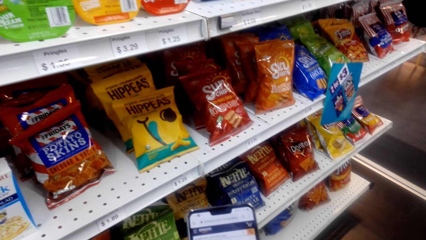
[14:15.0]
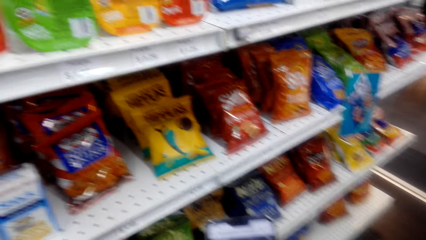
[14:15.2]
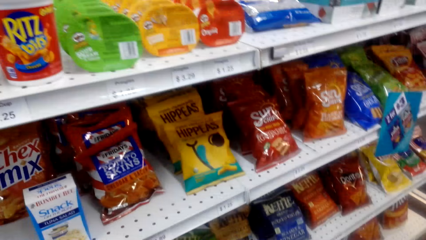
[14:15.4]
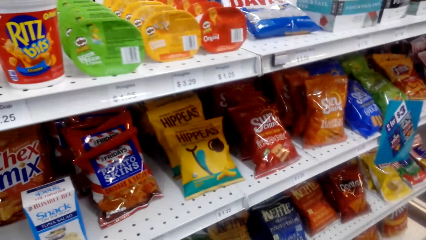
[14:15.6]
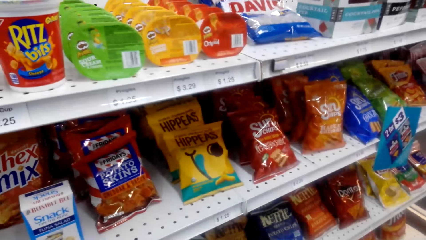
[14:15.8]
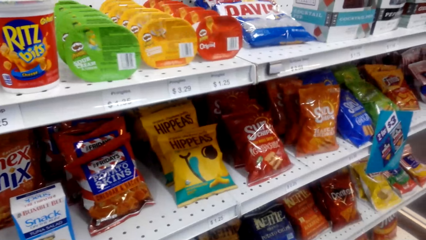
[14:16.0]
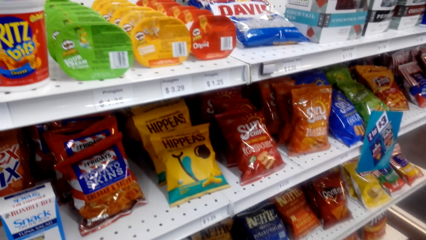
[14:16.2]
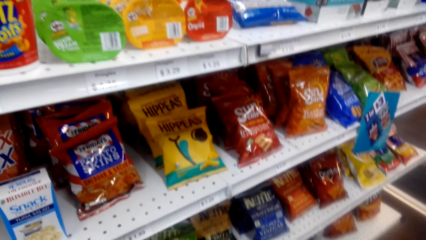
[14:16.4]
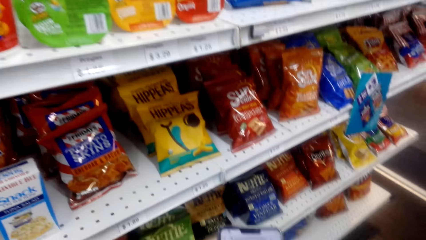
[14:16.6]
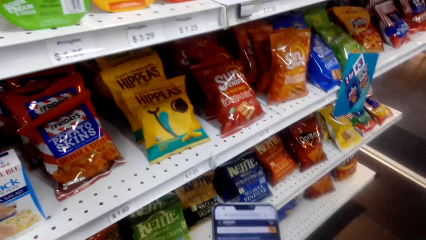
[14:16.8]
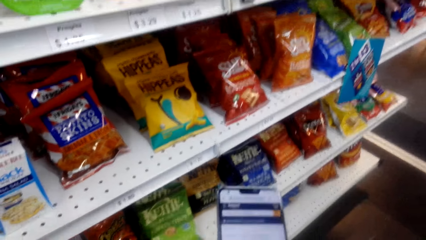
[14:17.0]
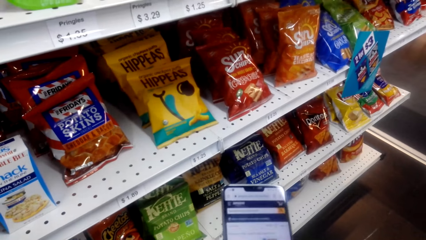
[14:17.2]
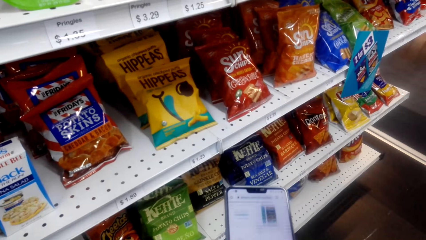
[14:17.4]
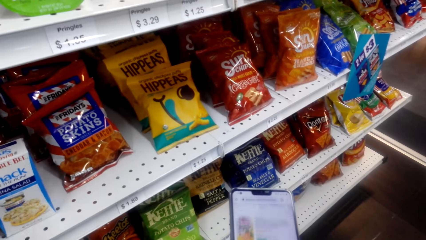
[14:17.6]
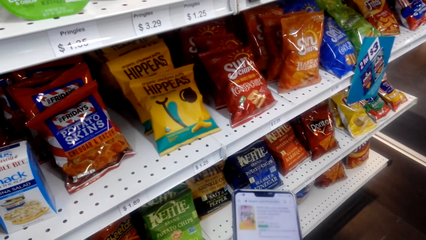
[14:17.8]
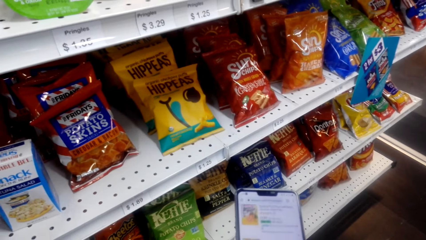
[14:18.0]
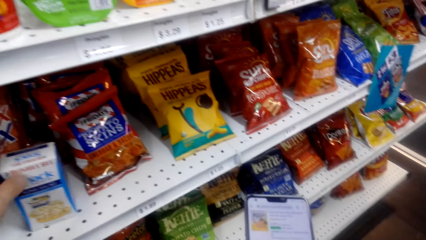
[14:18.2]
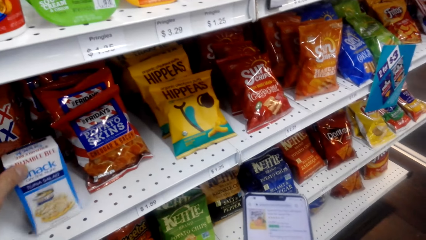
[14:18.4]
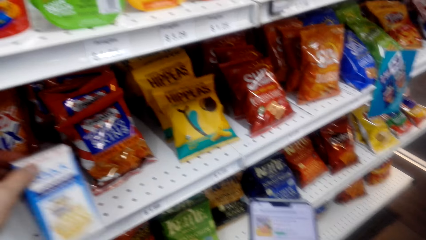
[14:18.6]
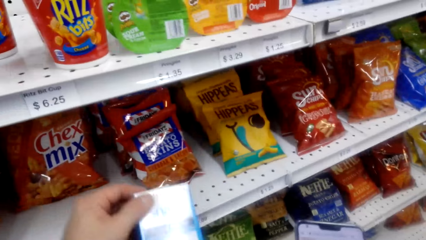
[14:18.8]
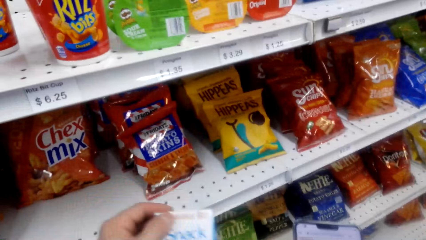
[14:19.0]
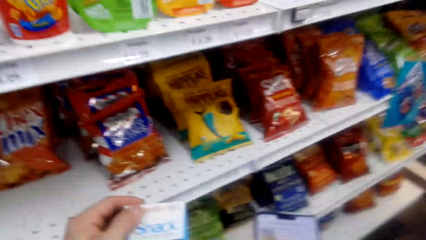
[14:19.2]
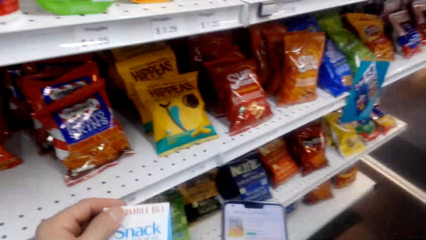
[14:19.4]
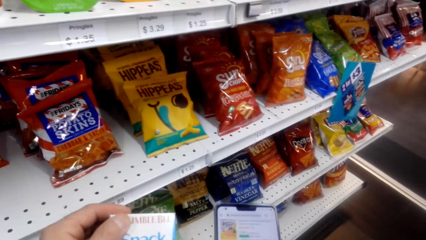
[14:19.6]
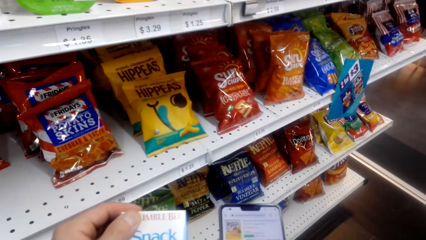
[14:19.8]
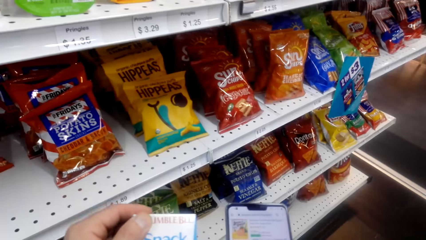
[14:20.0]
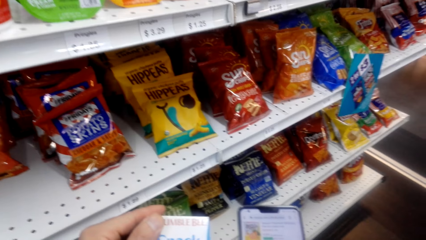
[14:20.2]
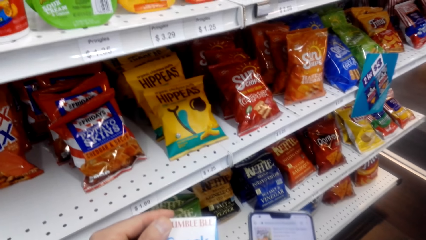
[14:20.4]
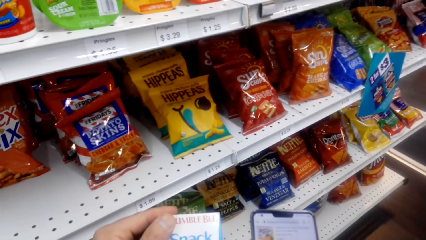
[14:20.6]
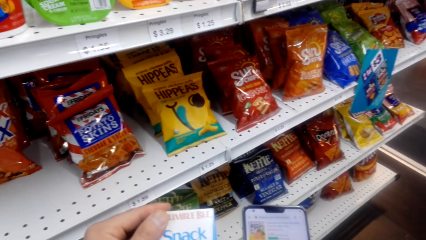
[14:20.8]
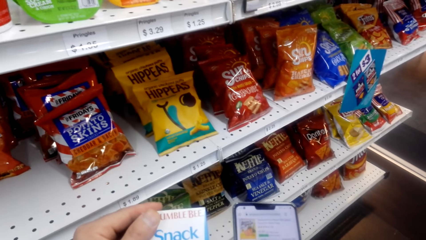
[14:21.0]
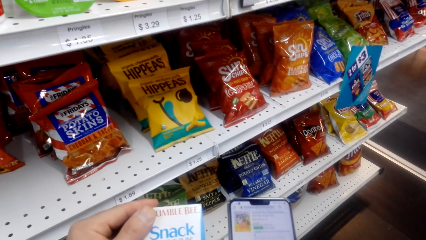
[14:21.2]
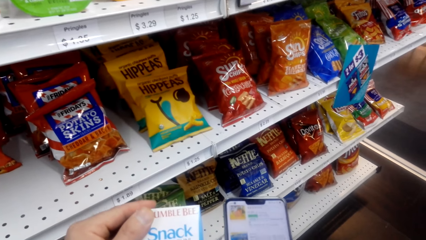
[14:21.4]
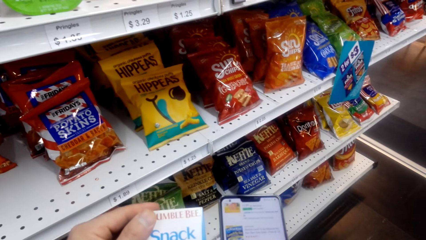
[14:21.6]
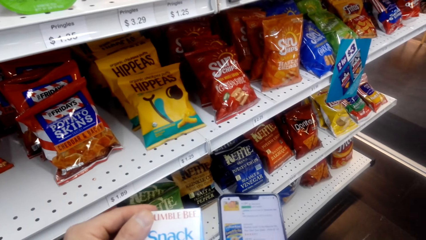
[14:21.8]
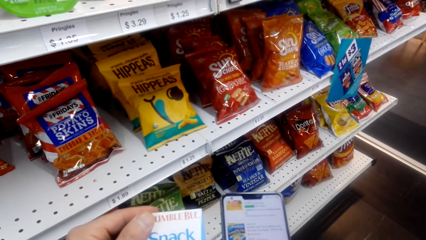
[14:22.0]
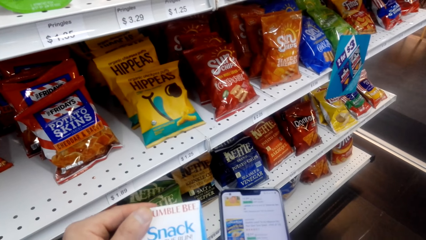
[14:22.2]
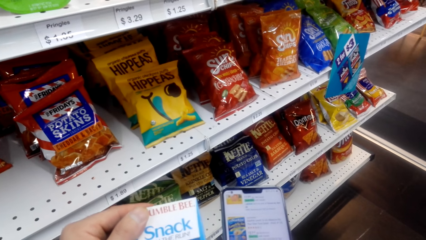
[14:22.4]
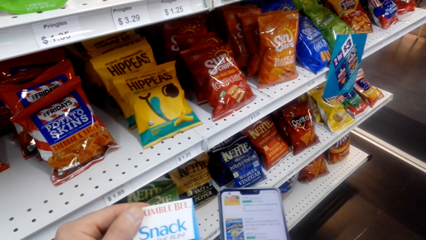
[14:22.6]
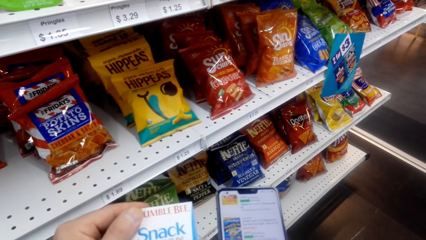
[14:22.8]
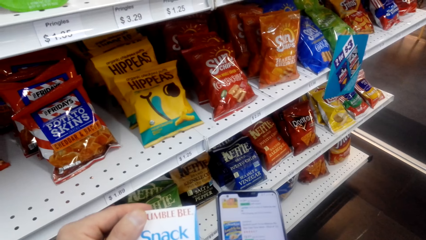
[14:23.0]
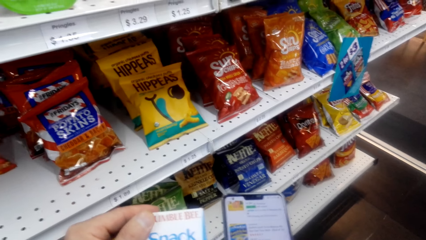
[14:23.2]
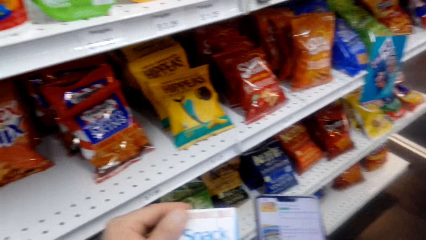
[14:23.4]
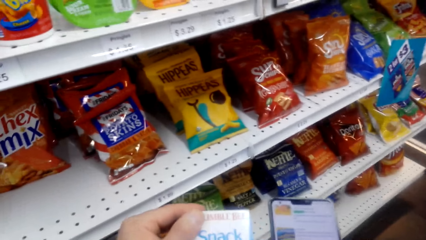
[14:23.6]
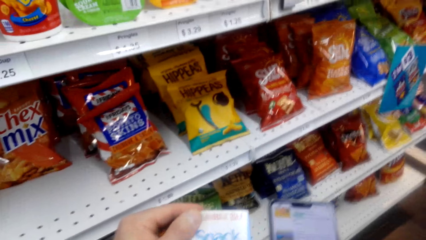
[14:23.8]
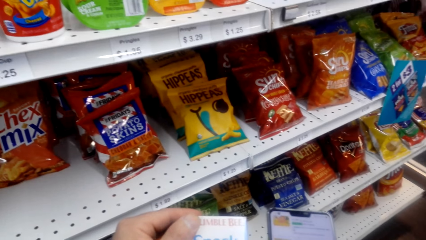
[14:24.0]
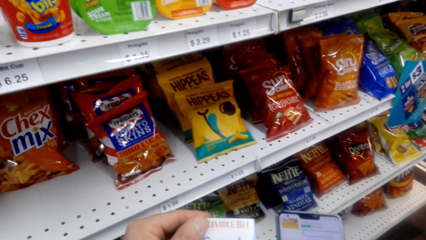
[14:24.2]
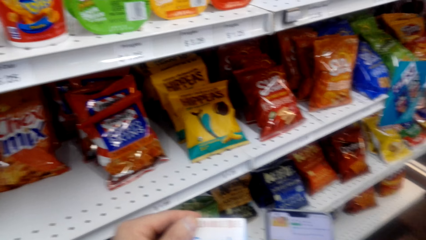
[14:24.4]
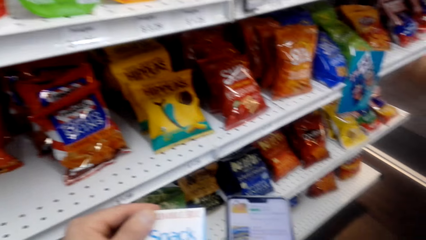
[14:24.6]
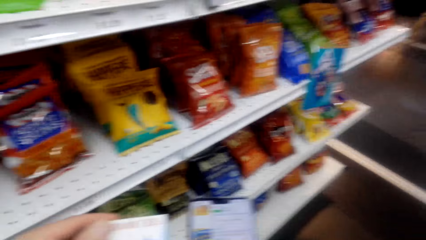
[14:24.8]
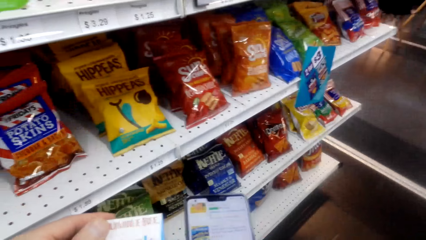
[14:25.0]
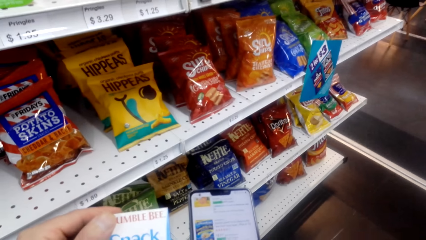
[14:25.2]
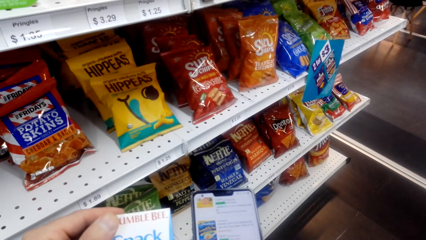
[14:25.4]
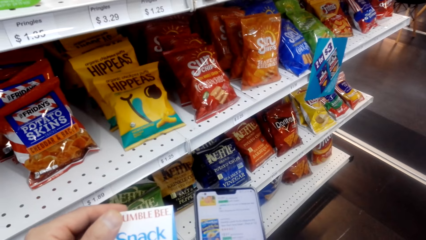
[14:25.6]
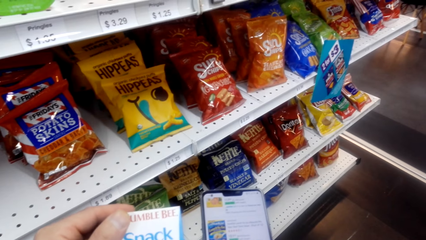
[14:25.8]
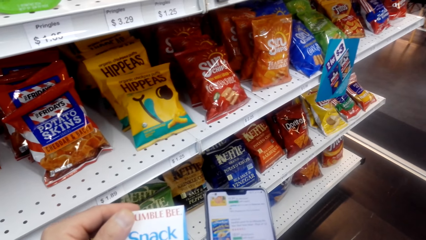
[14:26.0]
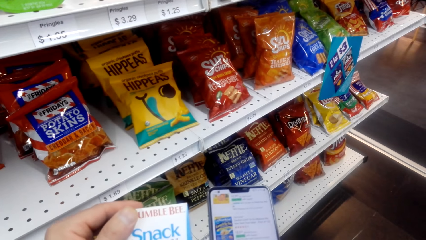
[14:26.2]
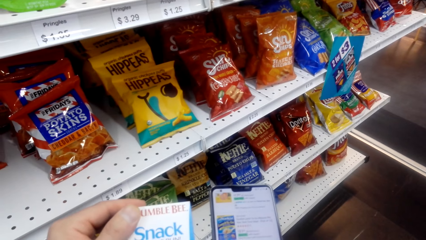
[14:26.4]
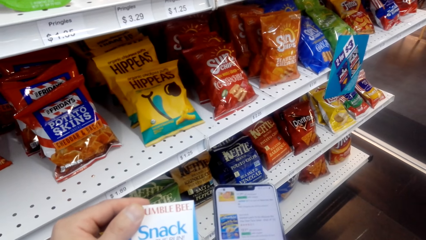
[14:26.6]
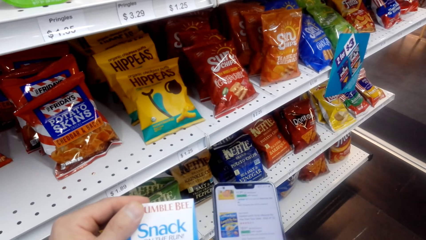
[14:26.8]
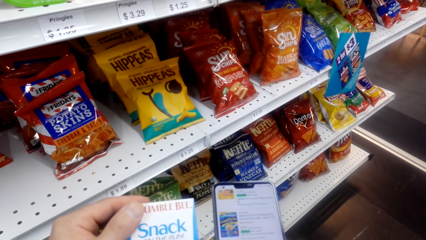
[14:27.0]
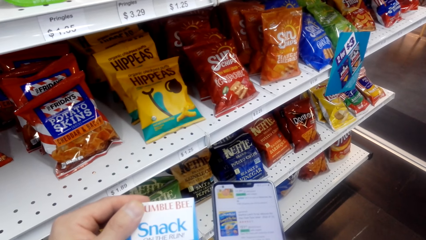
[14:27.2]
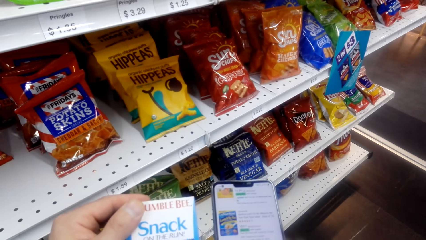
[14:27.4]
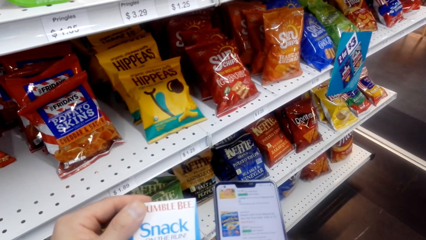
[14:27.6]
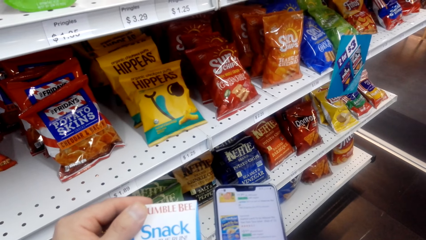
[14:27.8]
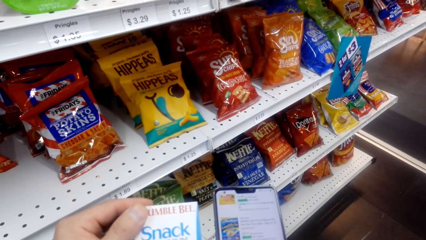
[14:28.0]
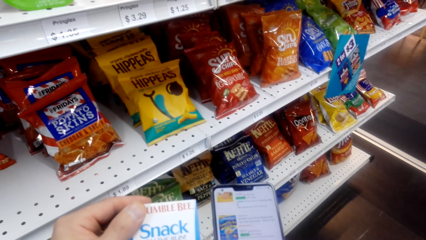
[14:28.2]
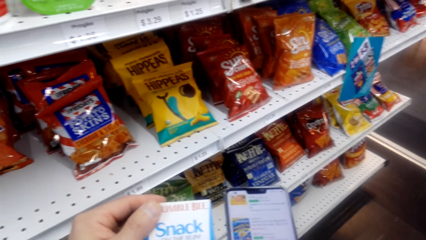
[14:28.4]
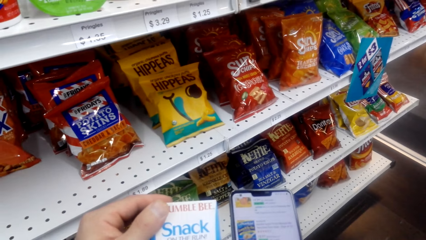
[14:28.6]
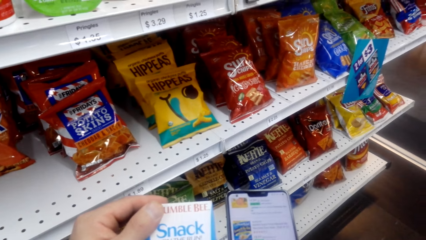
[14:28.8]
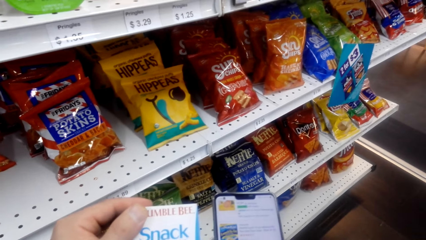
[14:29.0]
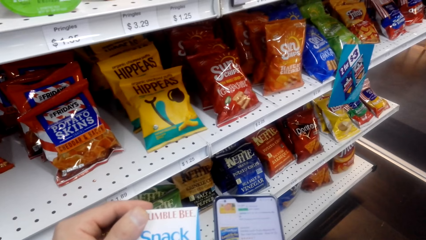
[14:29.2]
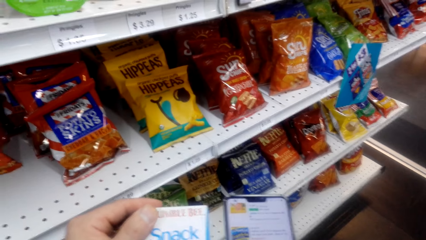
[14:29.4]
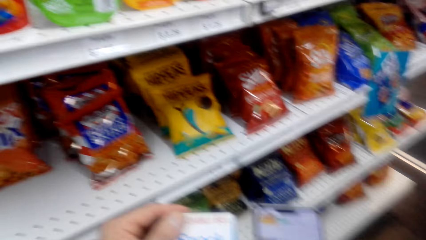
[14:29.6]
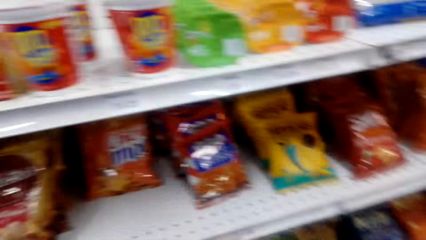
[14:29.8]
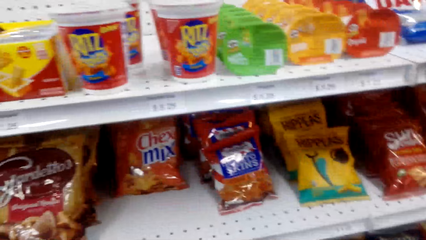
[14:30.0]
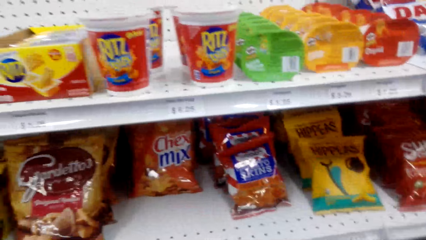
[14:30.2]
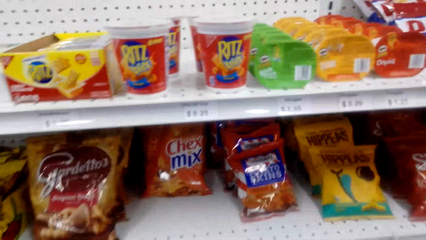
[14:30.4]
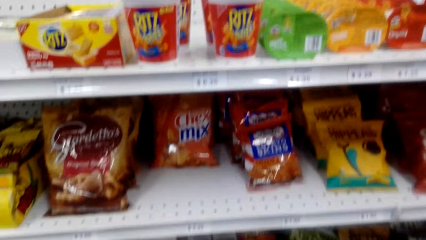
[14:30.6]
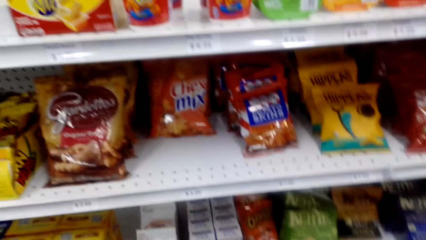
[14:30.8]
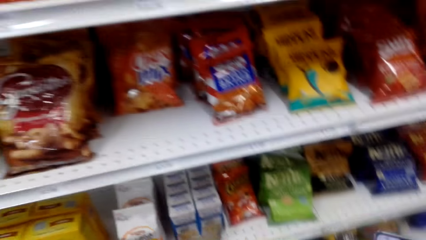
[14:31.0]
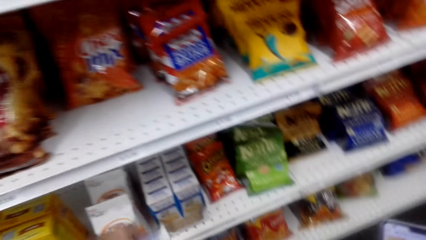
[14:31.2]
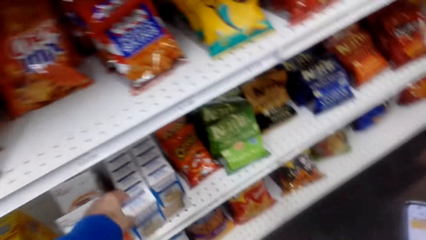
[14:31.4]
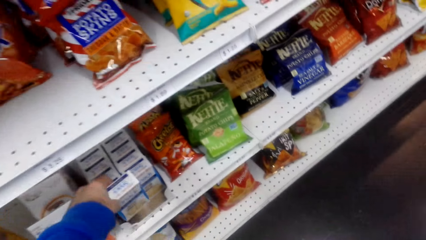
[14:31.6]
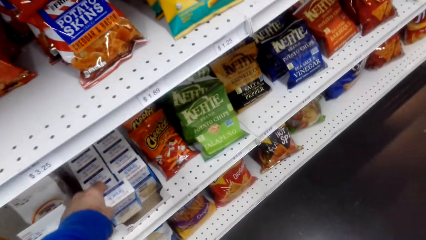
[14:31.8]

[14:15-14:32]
The camera wearer checks the shelf. He uses the phone. He picks up the snack on the shelf. He uses the phone. He holds the snack with his right hand. He scrolls on his phone. He checks the shelf.
